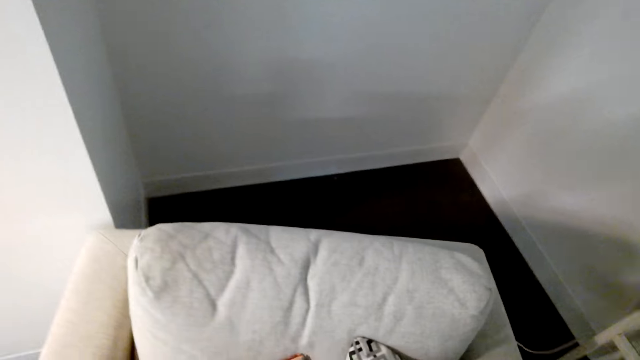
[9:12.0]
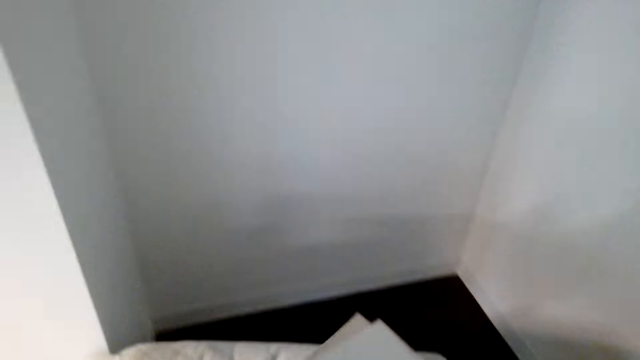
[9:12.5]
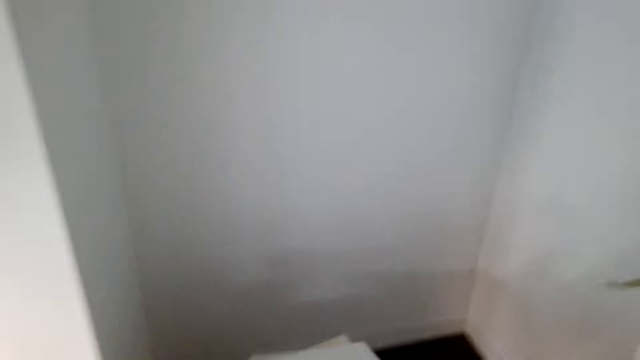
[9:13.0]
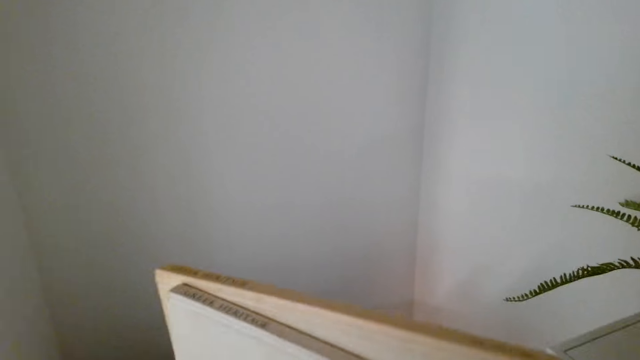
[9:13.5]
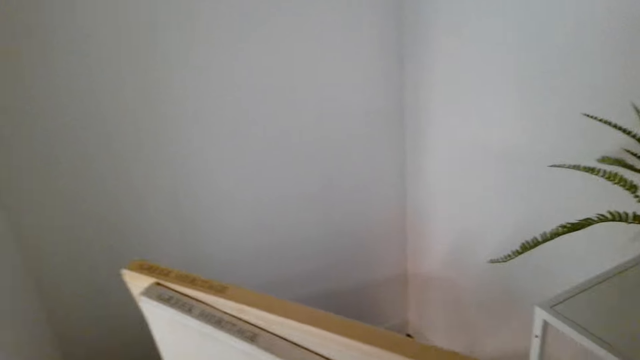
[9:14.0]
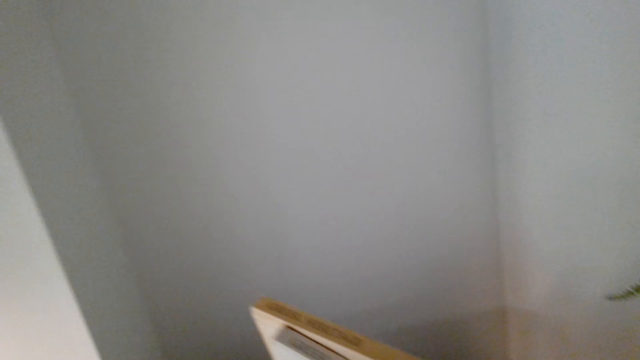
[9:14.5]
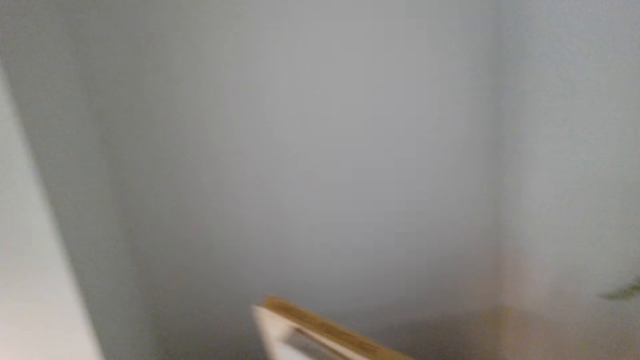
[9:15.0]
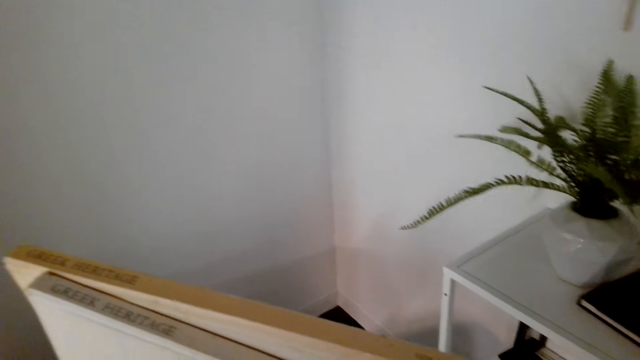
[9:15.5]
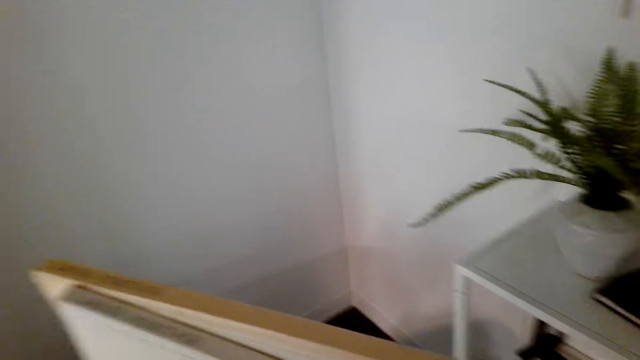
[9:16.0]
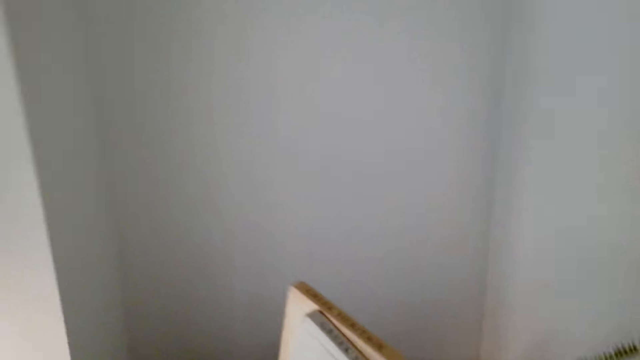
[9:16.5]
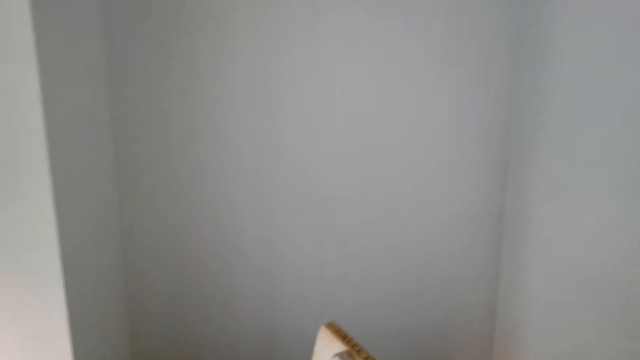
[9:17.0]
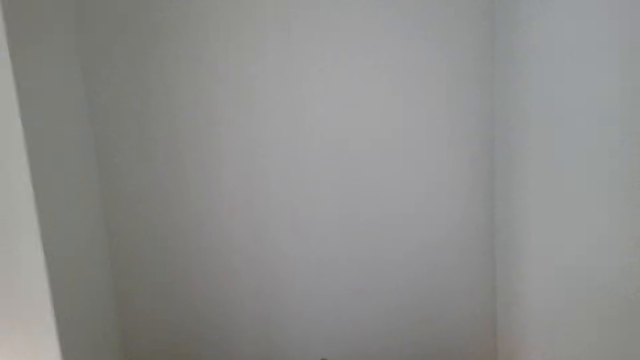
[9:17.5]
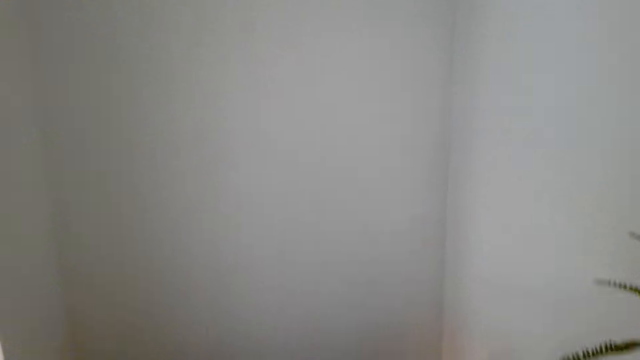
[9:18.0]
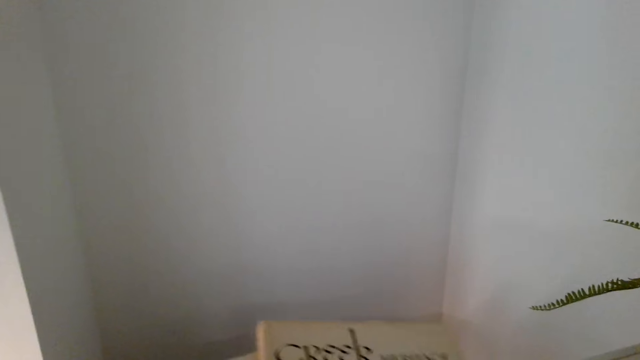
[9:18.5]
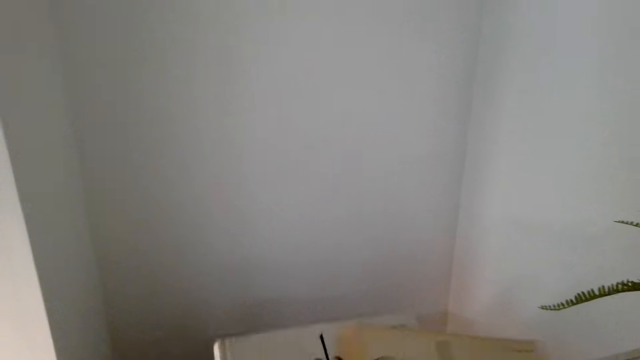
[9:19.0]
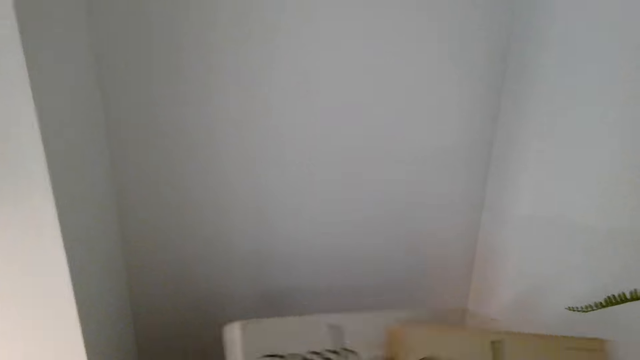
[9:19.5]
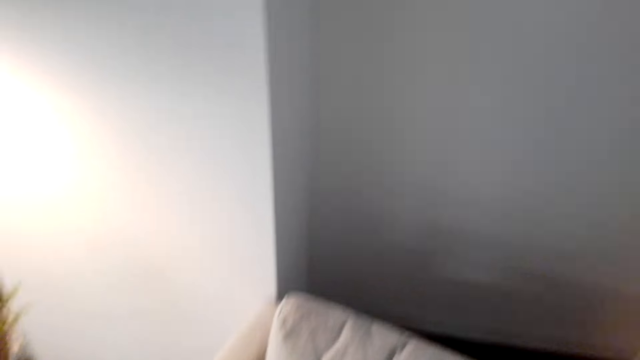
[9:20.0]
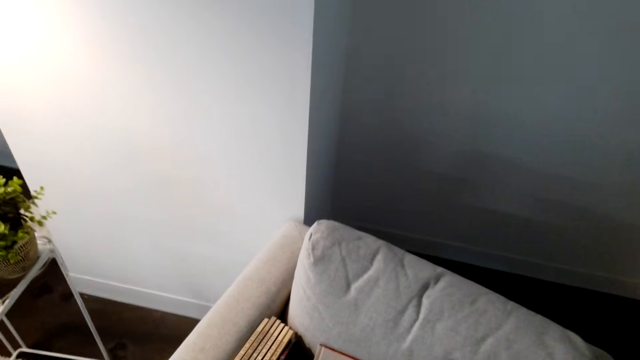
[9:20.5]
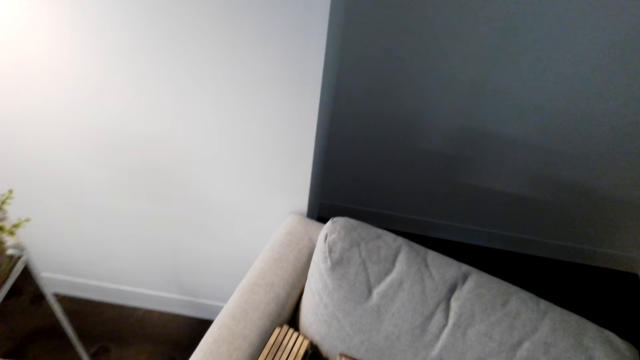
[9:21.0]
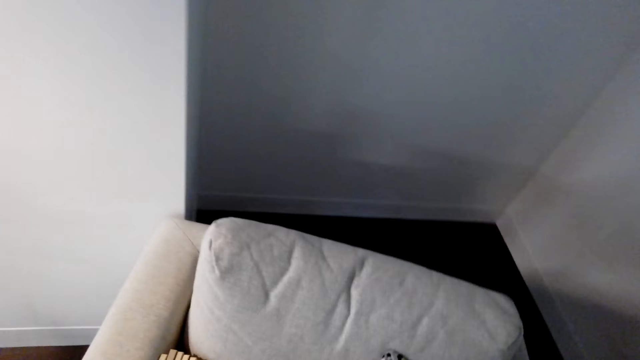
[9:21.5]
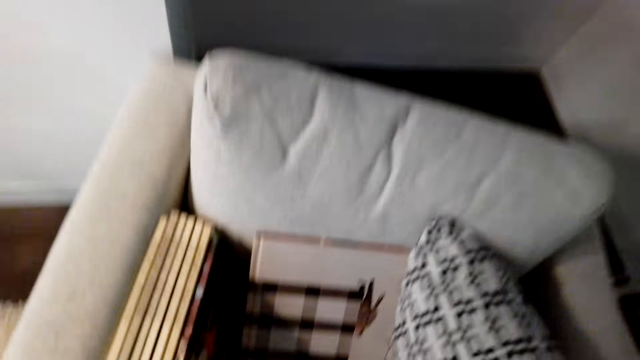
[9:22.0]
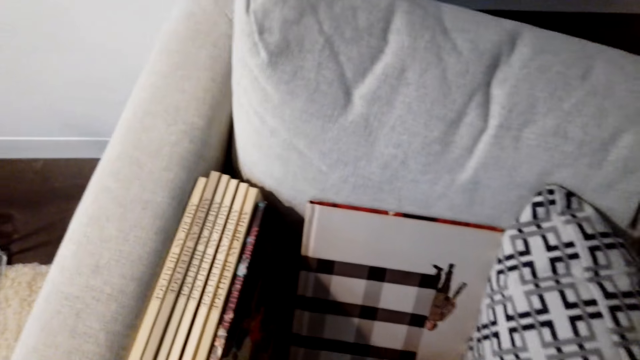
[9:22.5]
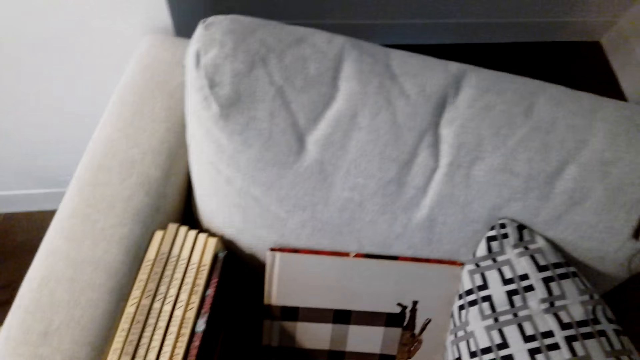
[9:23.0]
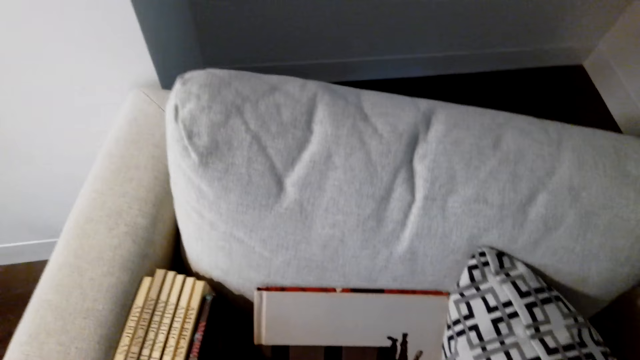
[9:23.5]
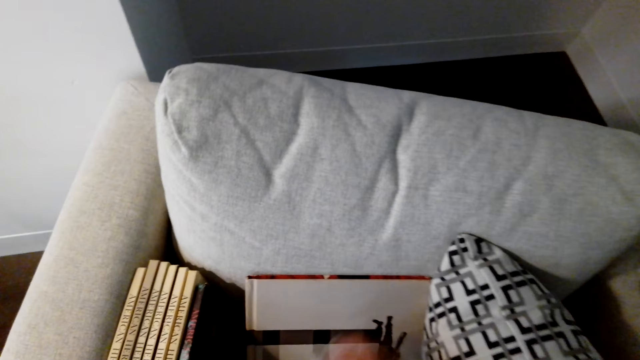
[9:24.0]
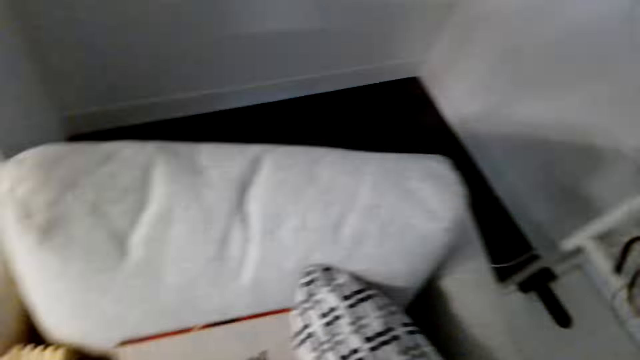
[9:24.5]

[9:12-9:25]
The camera wearer holds books. They hold the books in their hands. They arrange the books on the chair. They bend towards the chair.

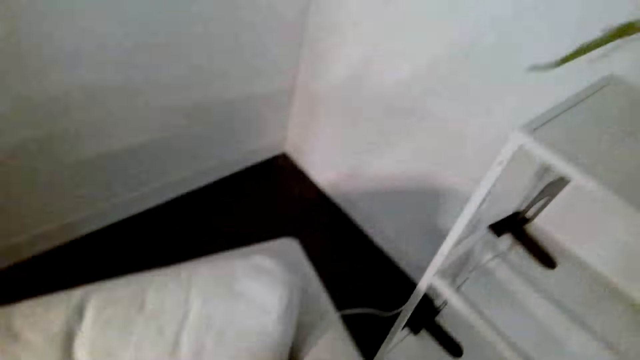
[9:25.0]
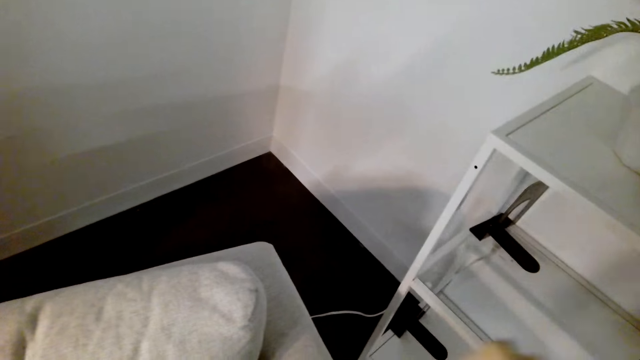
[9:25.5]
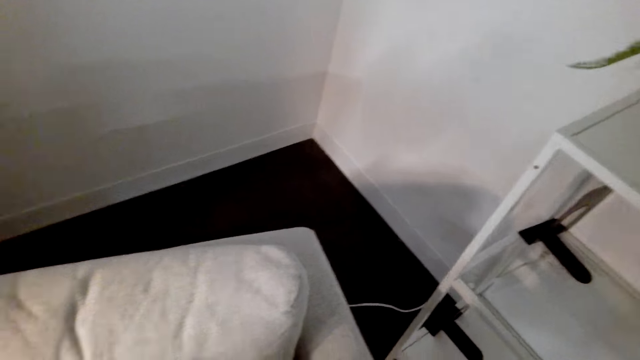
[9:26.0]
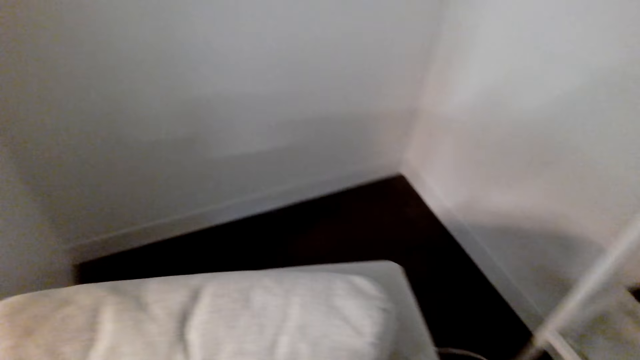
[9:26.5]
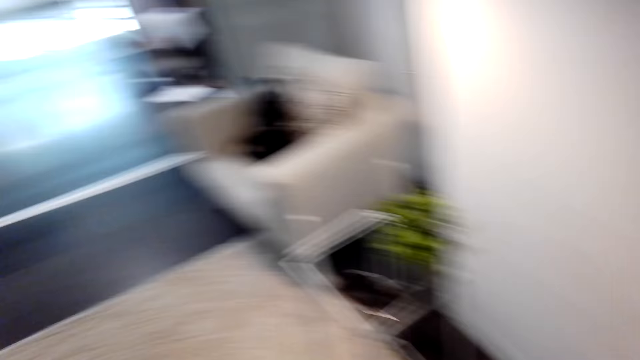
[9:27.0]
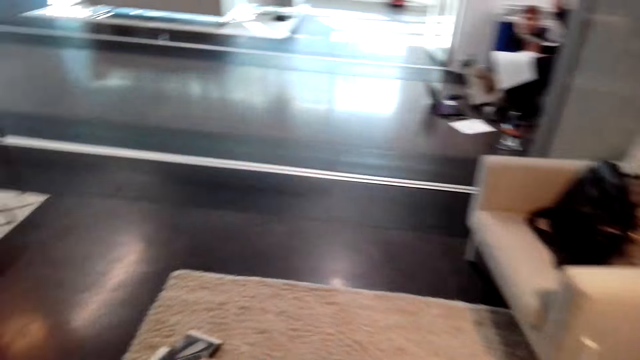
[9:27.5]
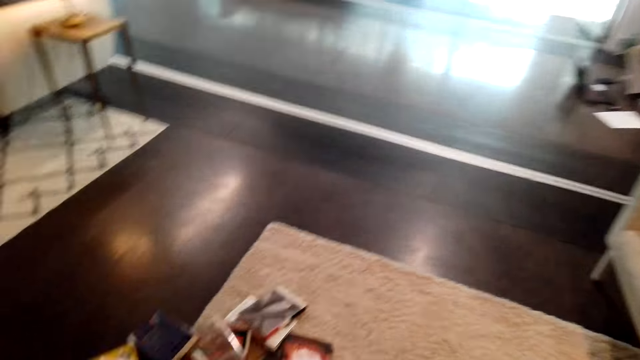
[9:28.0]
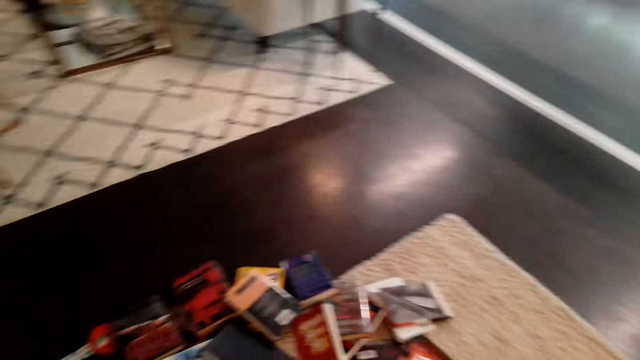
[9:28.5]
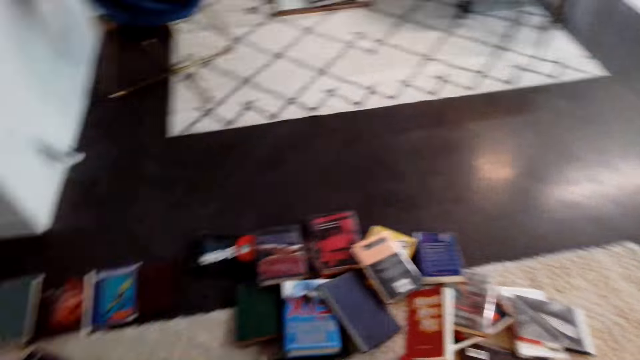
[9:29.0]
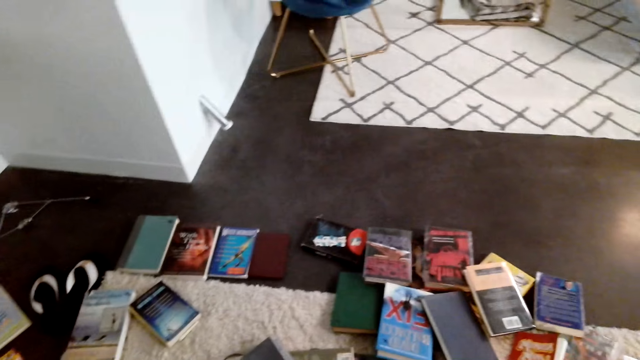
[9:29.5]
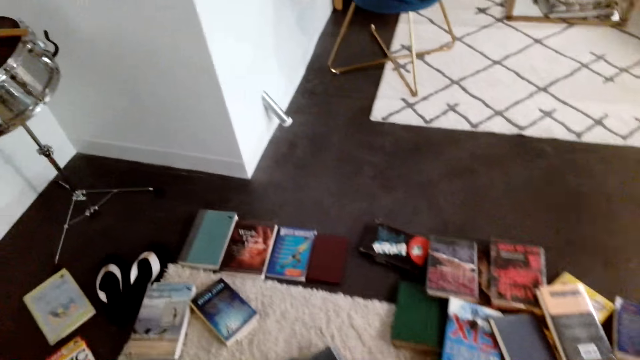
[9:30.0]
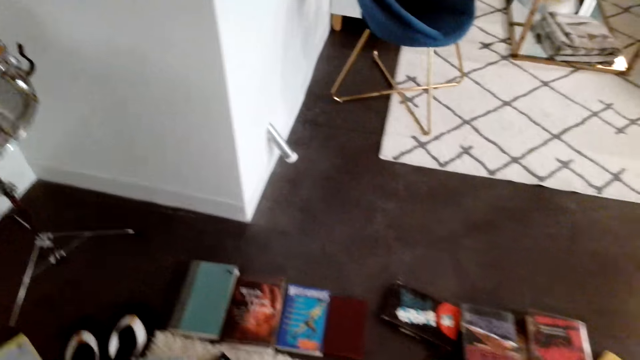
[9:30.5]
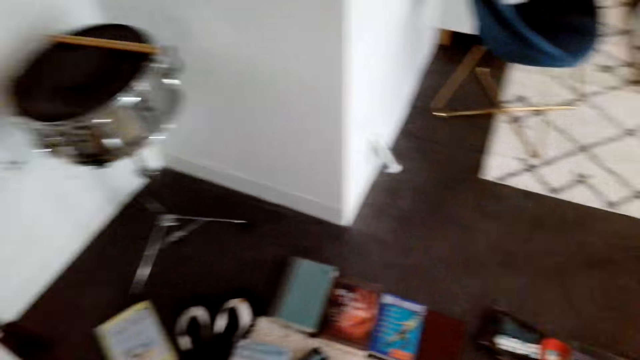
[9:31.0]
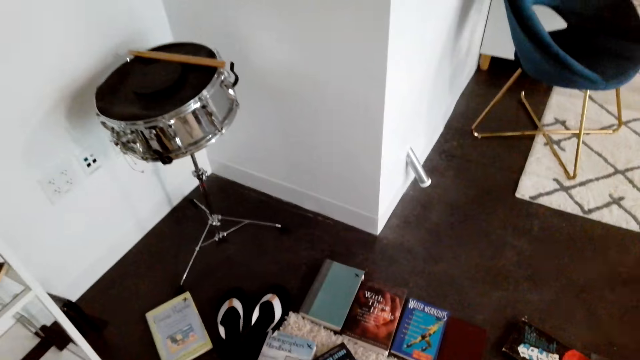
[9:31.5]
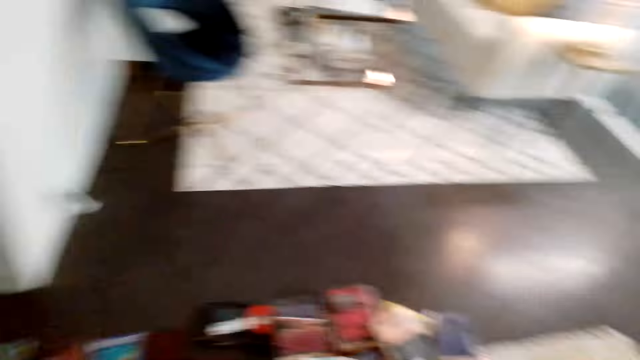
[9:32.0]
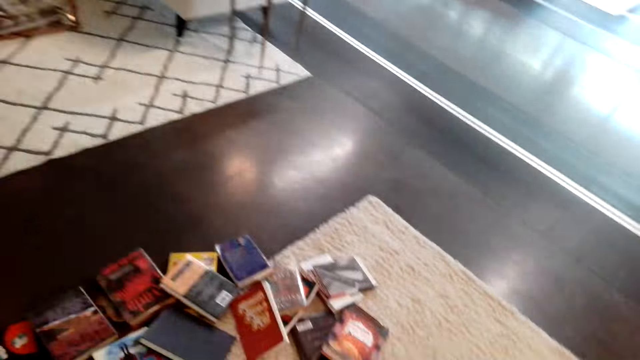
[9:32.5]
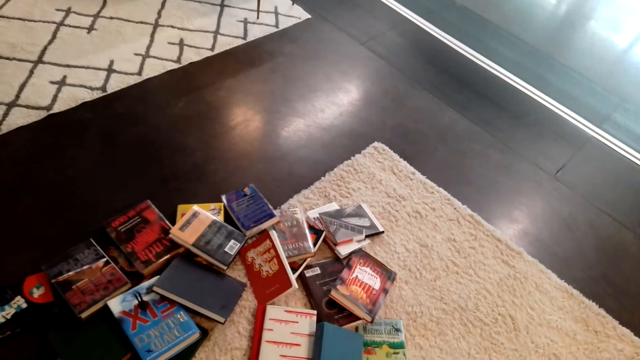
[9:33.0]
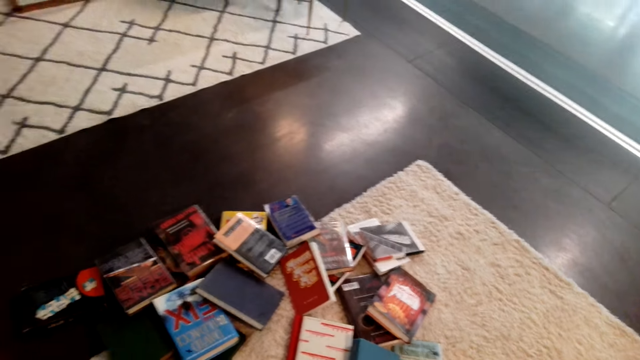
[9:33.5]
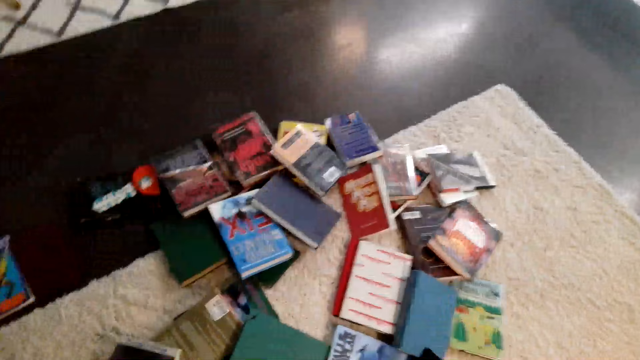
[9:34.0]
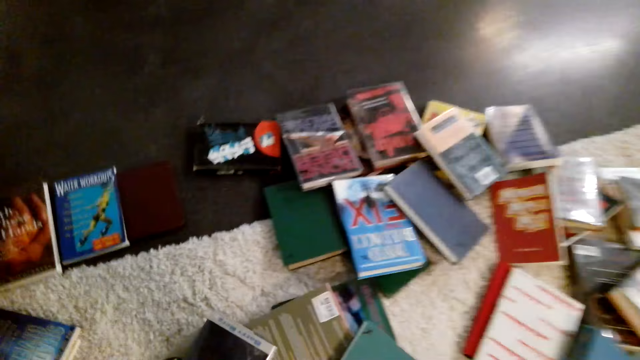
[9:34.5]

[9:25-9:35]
The camera wearer looks around the room. They look around the room again. They walk towards the books.
